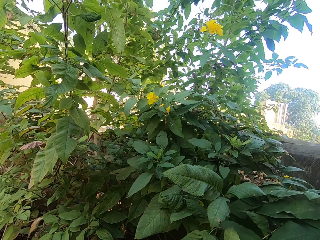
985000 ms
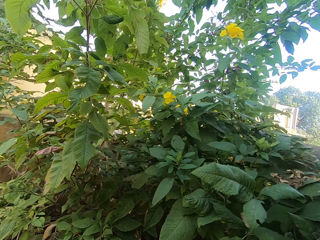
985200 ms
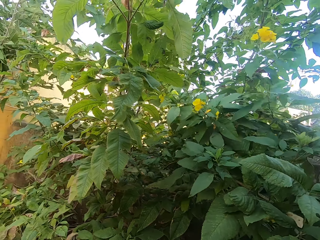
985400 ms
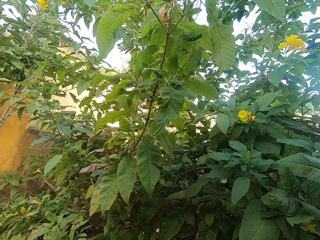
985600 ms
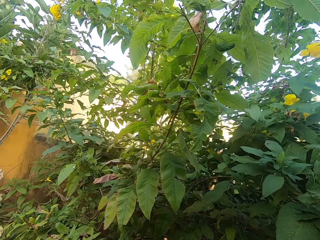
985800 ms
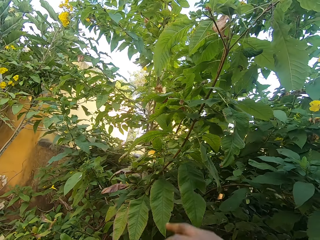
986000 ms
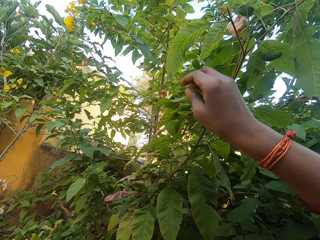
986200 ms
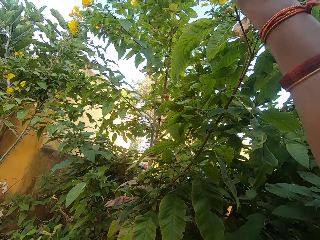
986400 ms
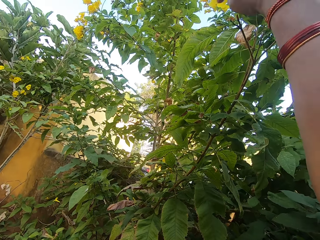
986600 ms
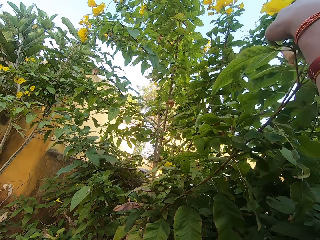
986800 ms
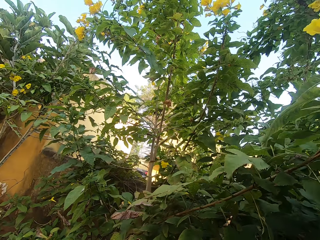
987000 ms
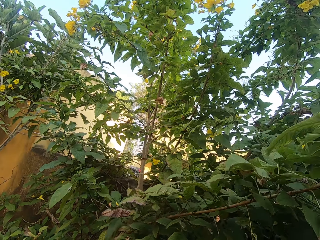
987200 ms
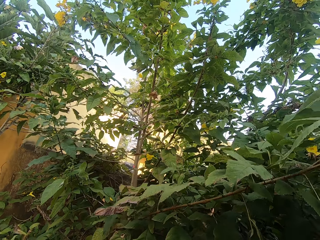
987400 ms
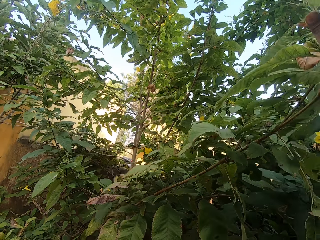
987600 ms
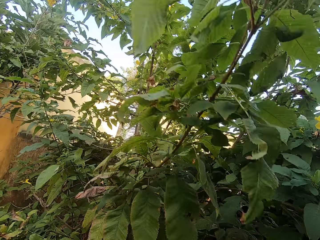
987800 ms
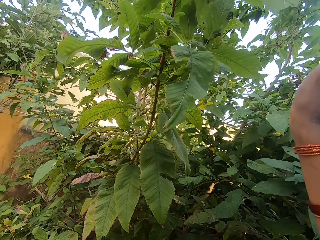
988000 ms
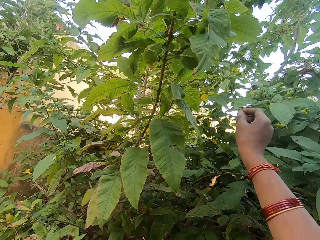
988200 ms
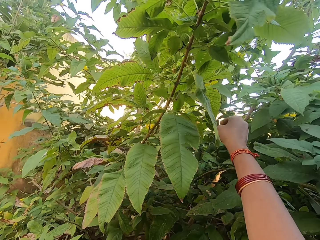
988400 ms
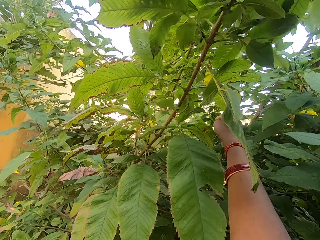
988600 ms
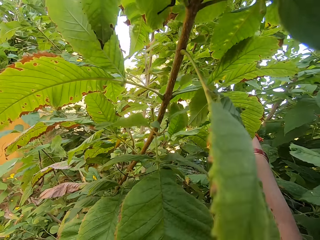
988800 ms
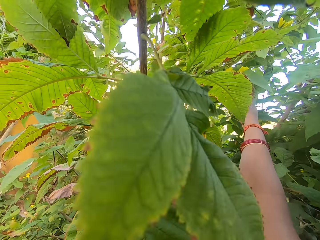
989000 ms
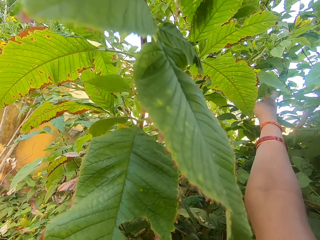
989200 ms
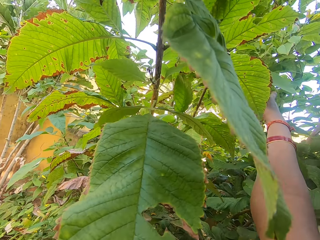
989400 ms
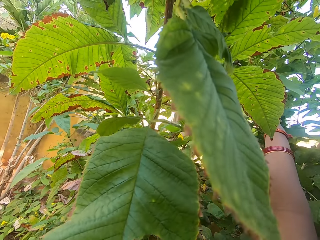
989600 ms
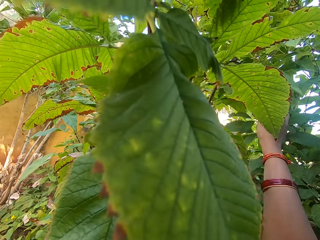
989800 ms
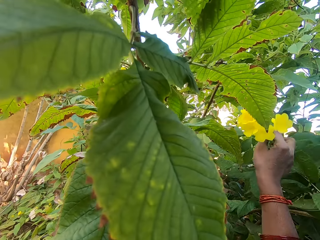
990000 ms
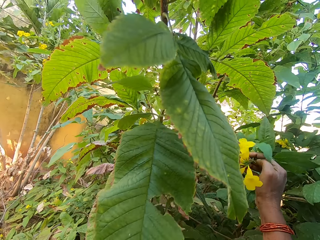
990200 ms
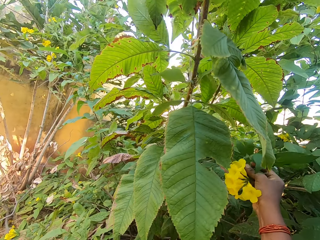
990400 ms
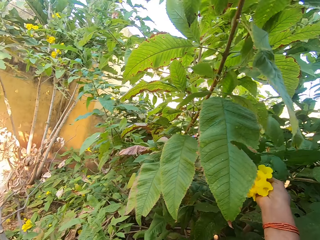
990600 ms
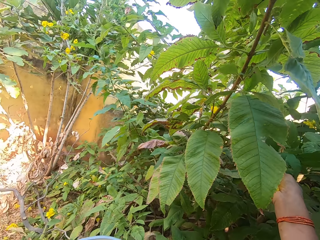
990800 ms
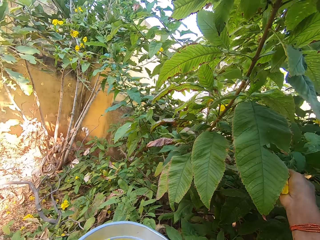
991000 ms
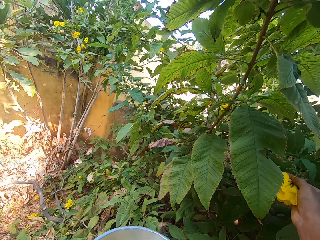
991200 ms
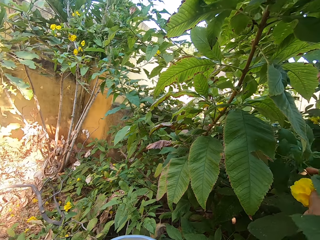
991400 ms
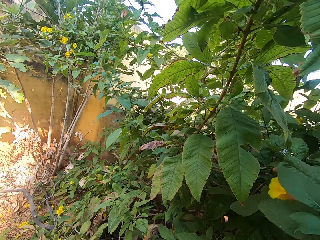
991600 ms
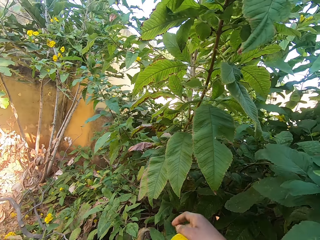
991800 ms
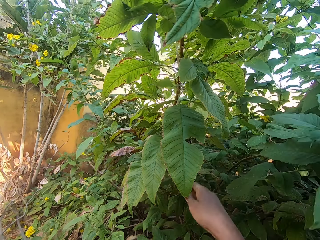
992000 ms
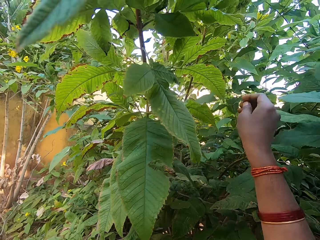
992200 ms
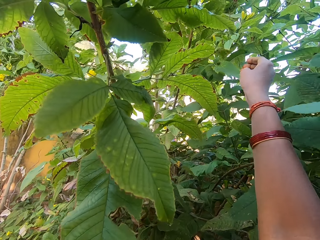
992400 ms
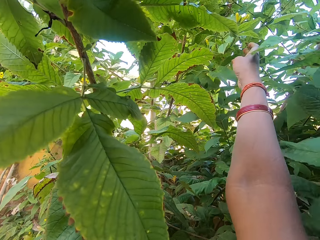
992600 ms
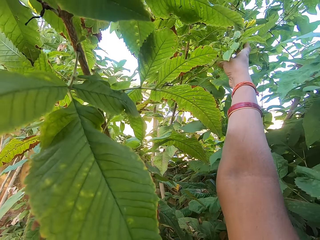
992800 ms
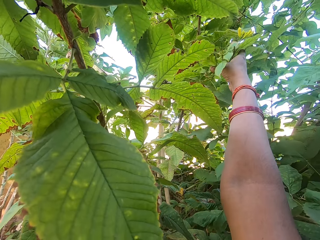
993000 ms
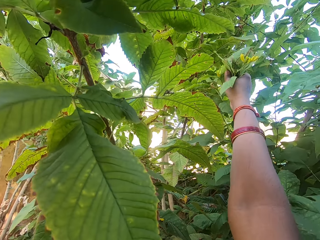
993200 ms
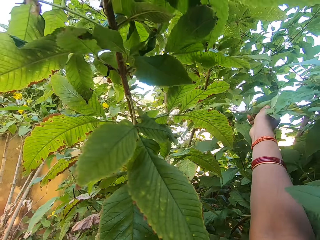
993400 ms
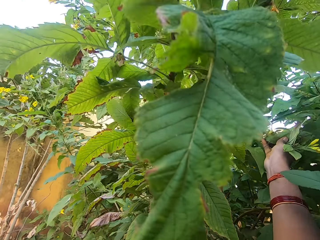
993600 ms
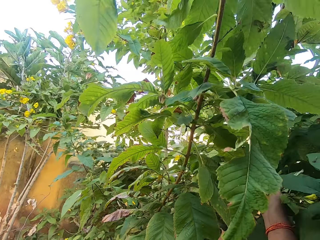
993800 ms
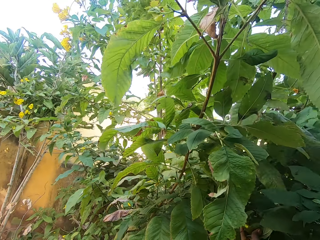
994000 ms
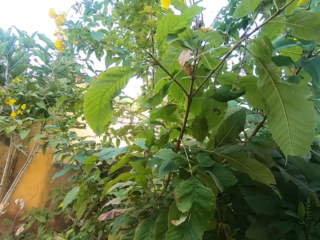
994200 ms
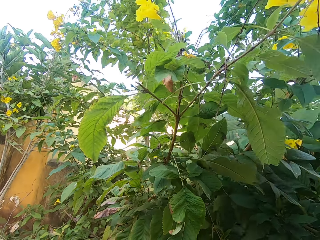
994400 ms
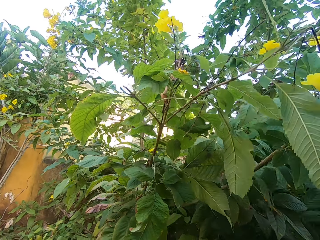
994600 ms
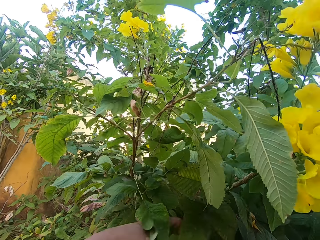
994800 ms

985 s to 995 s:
The camera wearer plucks another flower with his other hand. He does so repeatedly. He drops the flower in the basin in his other hand.

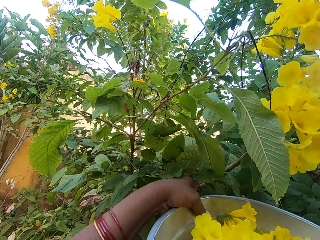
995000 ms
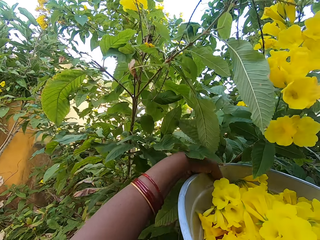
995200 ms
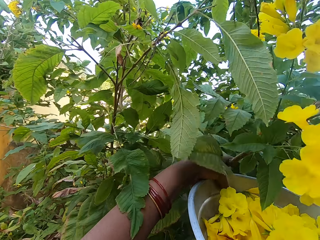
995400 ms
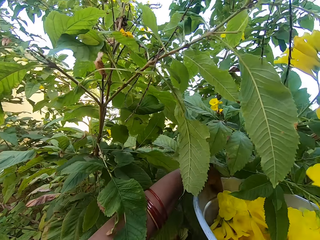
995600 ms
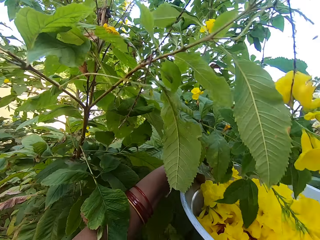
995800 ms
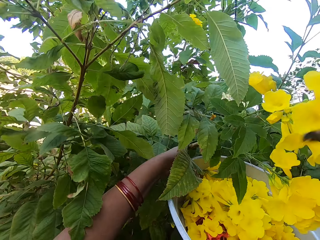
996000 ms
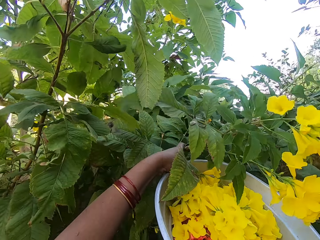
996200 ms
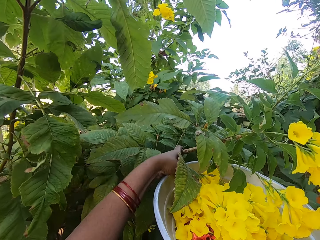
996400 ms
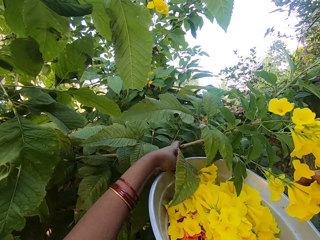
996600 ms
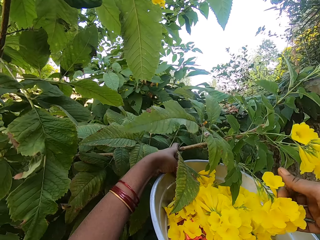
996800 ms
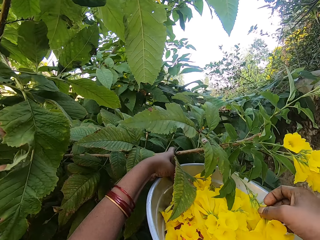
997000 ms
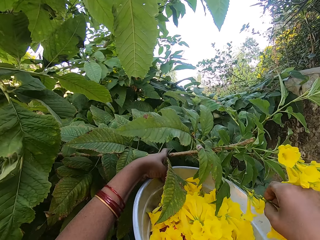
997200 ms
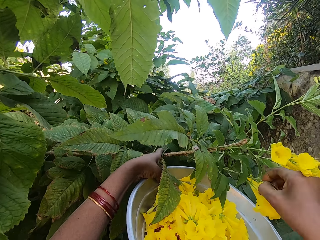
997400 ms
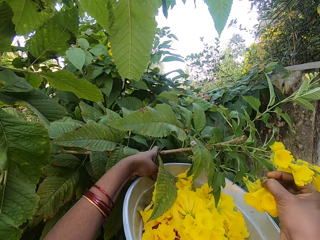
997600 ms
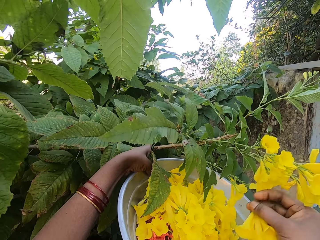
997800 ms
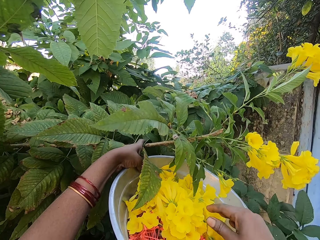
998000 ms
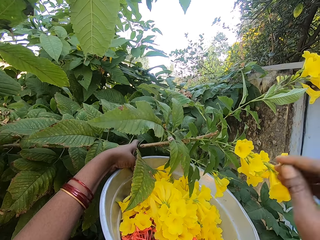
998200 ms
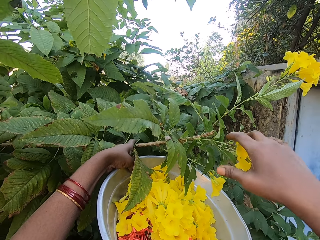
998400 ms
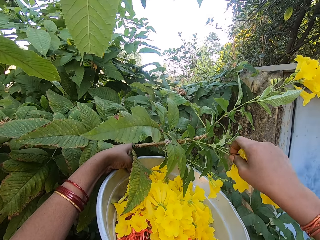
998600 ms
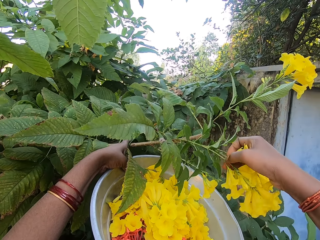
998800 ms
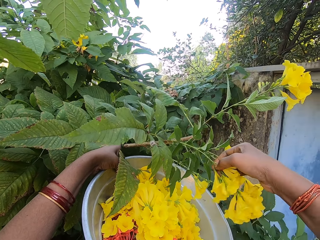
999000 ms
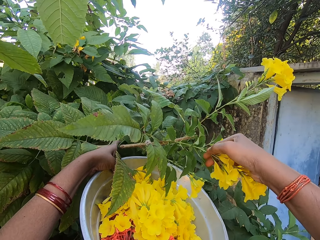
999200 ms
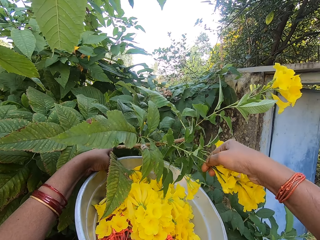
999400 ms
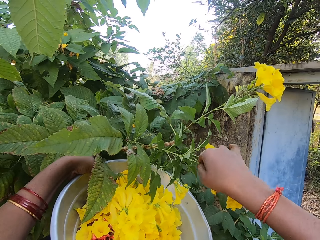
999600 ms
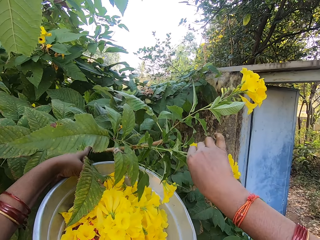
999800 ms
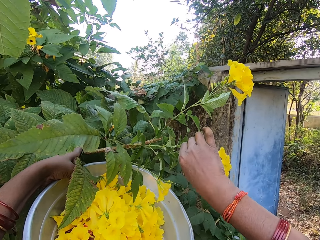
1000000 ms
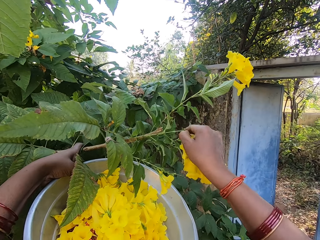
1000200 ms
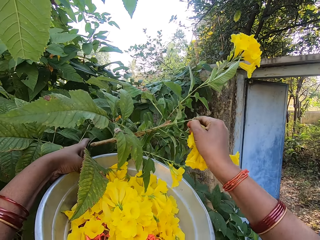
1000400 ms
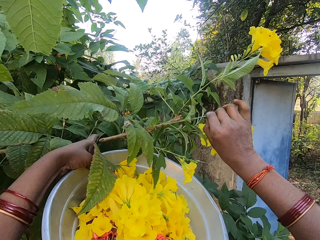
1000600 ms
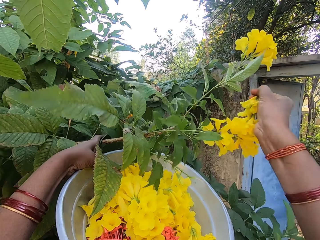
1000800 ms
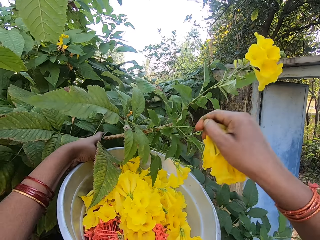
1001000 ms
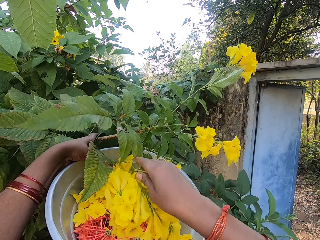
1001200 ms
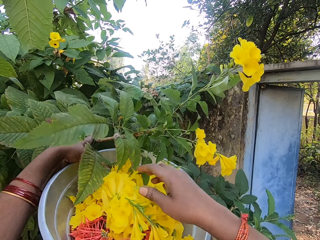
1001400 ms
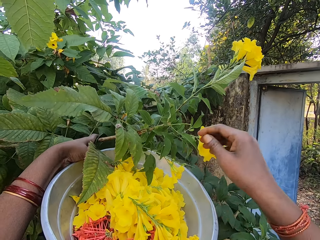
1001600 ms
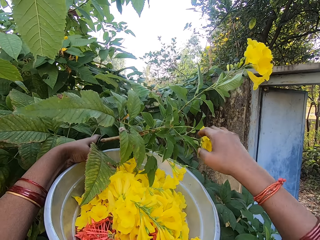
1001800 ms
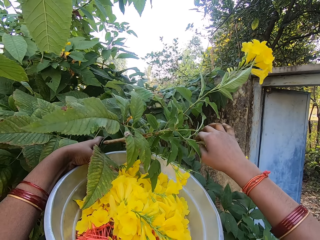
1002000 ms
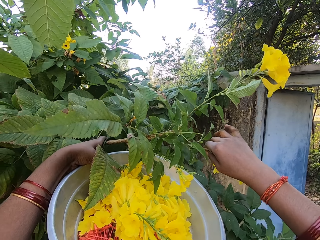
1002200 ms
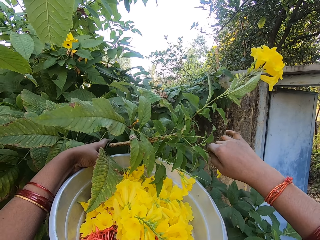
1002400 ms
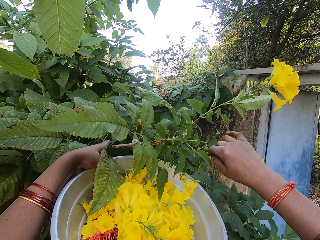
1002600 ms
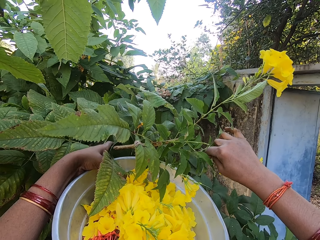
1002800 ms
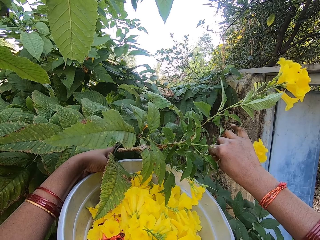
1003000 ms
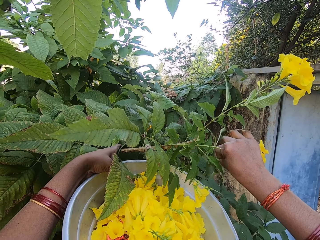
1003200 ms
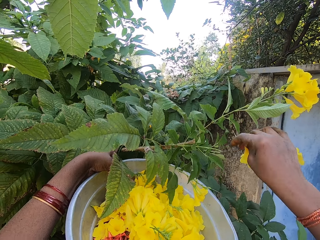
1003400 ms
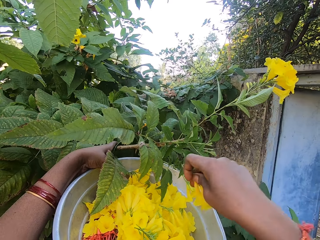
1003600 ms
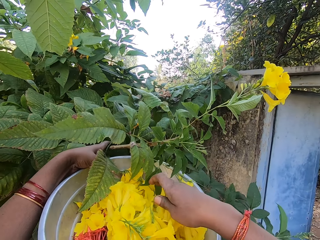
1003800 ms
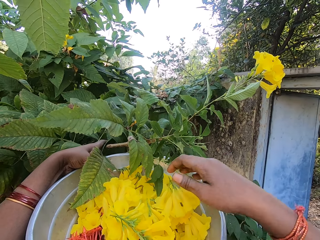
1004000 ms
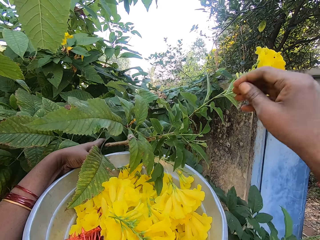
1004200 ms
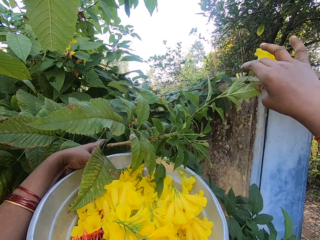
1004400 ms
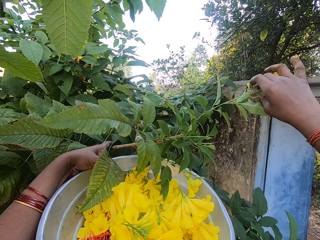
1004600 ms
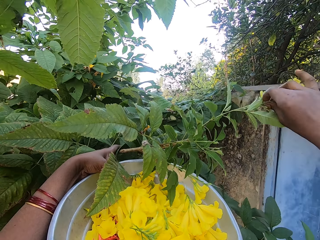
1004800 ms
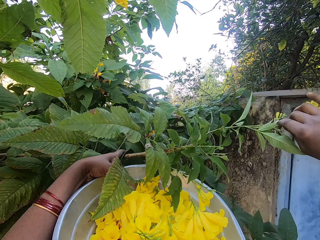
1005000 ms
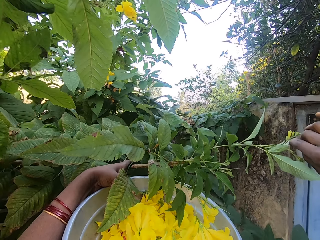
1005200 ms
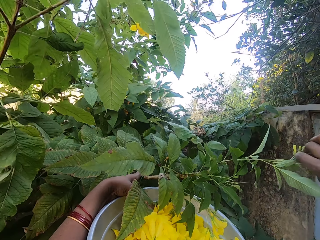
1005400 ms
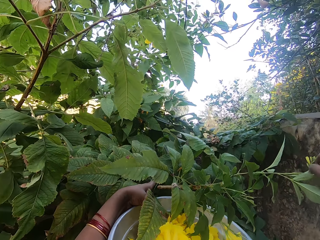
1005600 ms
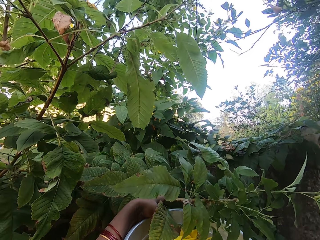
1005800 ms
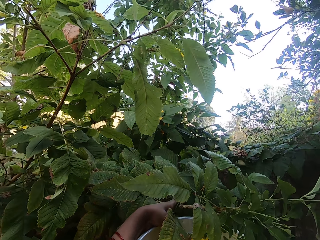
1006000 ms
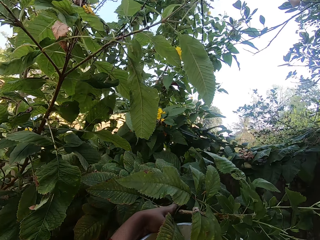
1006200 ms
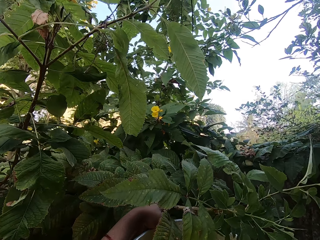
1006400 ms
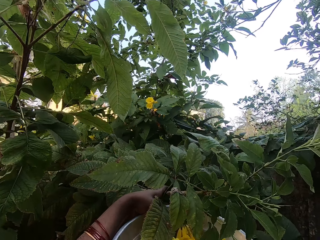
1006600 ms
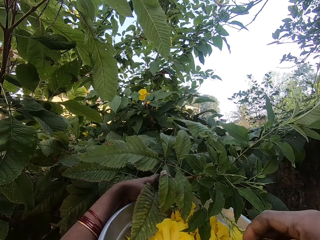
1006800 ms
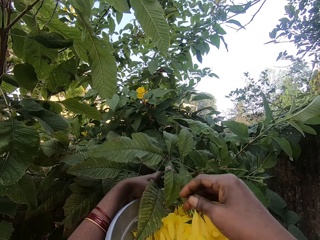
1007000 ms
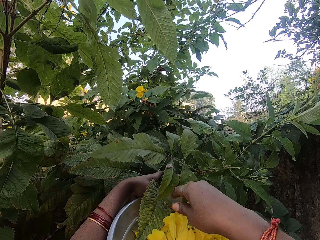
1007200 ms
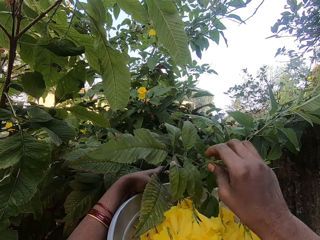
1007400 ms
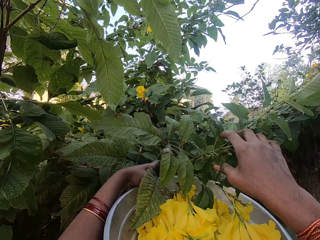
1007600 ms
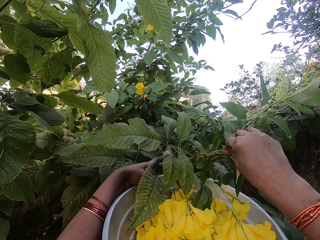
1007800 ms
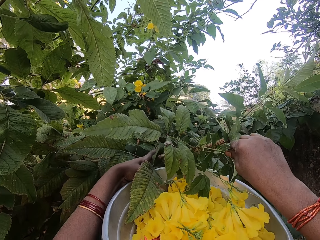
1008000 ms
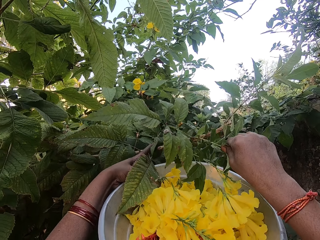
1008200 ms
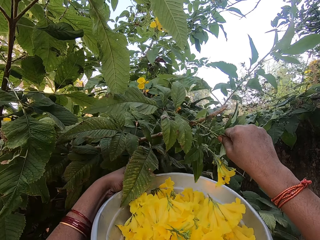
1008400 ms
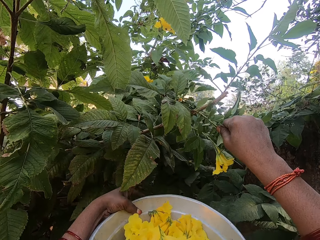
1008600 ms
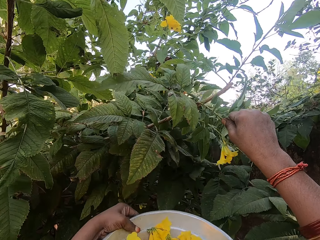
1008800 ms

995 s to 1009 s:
The camera wearer grabs another tree branch with his hand. He plucks another flower with his other hand. He drops the flower in the basin in his other hand. He plucks another flower with his other hand. He drops the flower in the basin in his other hand. He plucks another flower with his other hand. He drops the flower in the basin in his other hand. He plucks another flower with his other hand. He drops the flower in the basin in his other hand. He holds the branch.
